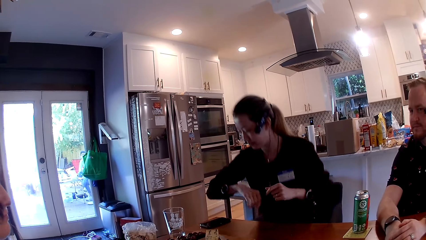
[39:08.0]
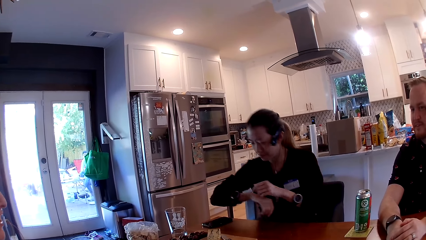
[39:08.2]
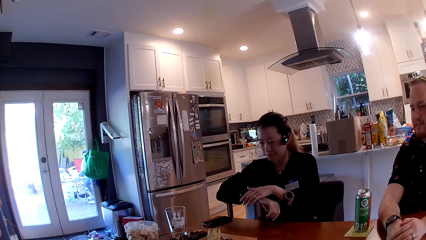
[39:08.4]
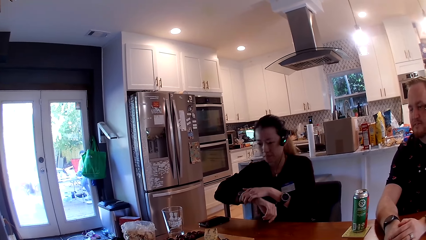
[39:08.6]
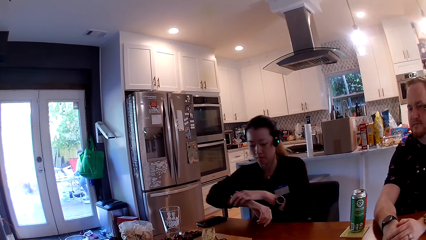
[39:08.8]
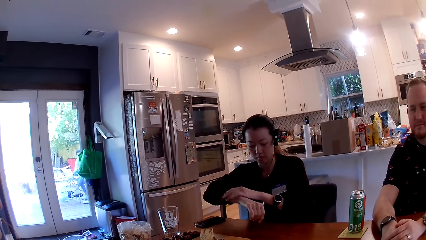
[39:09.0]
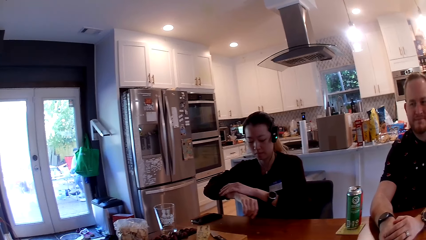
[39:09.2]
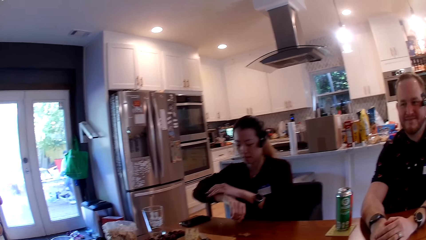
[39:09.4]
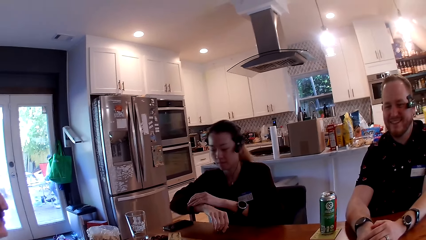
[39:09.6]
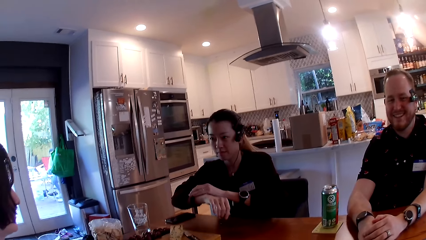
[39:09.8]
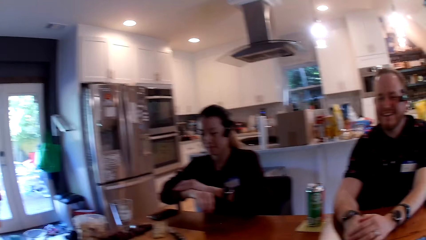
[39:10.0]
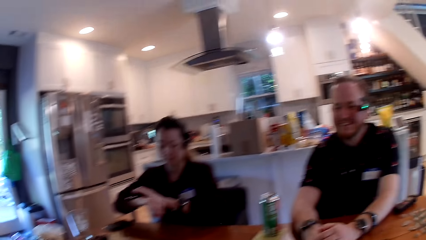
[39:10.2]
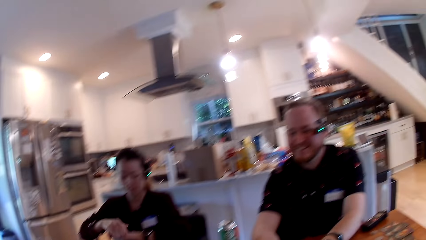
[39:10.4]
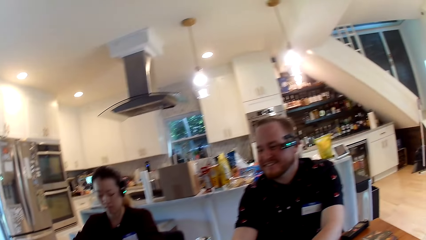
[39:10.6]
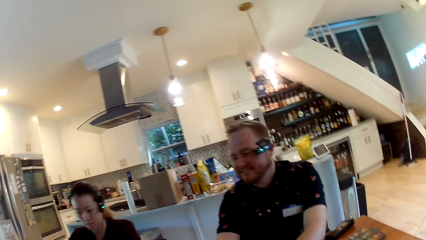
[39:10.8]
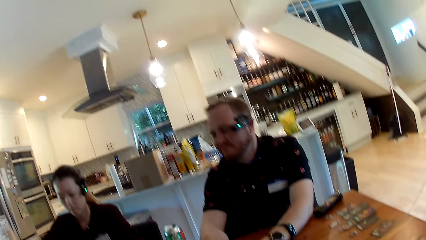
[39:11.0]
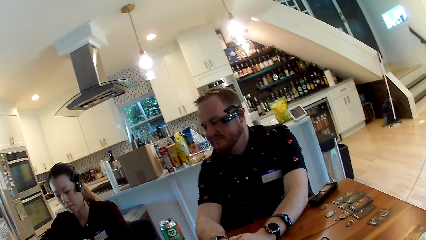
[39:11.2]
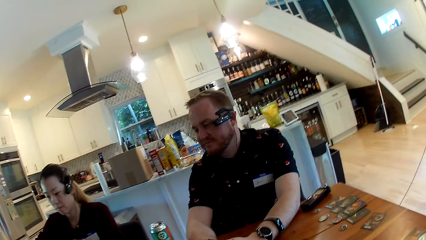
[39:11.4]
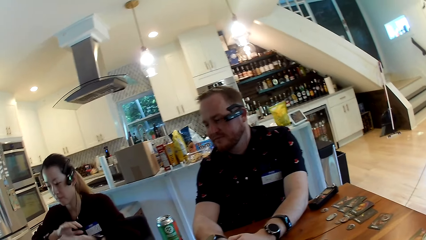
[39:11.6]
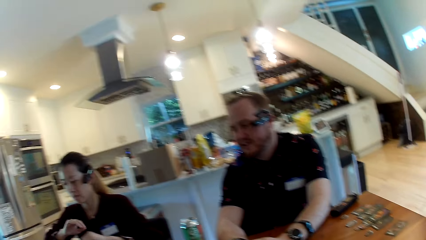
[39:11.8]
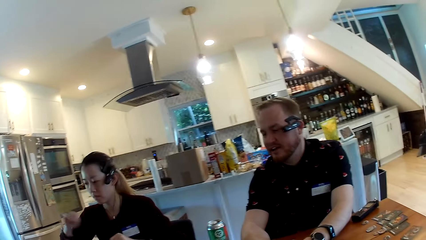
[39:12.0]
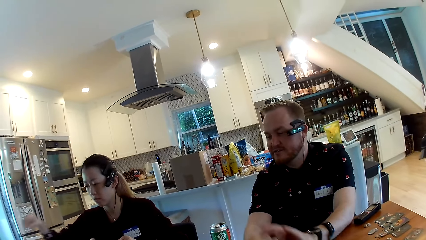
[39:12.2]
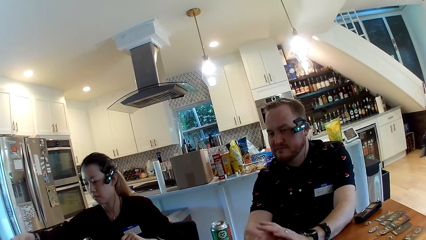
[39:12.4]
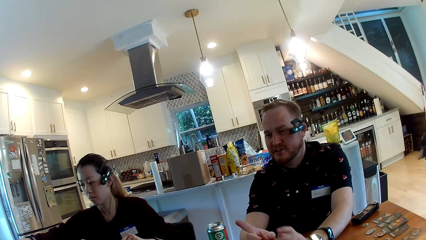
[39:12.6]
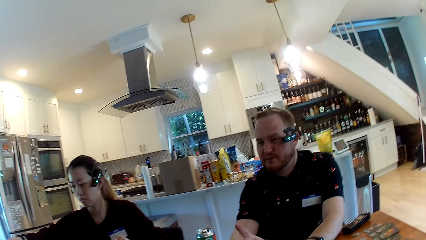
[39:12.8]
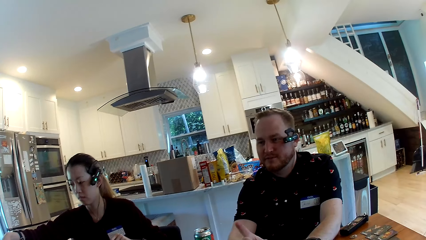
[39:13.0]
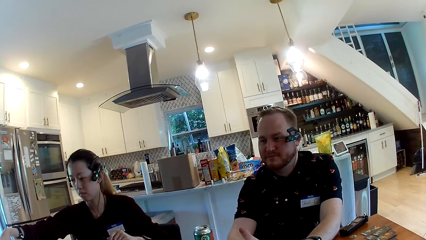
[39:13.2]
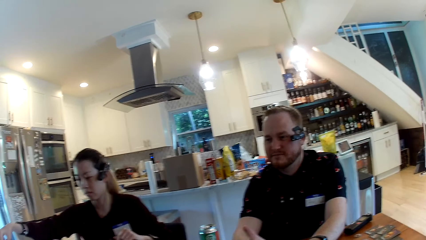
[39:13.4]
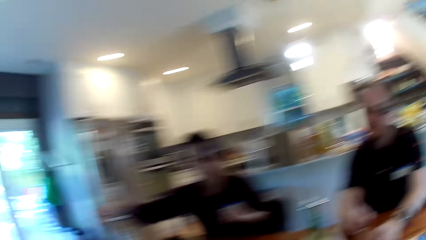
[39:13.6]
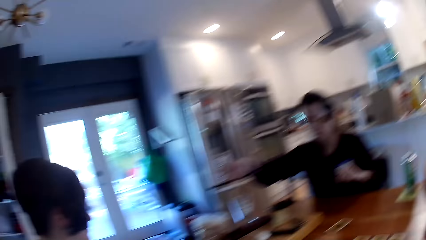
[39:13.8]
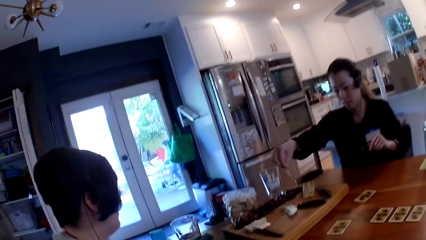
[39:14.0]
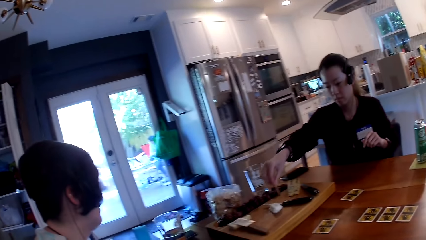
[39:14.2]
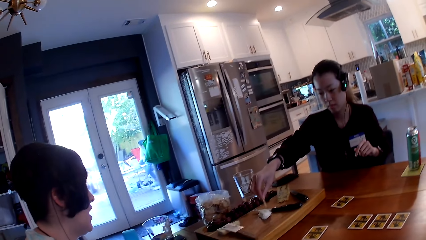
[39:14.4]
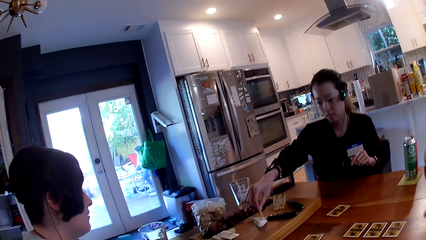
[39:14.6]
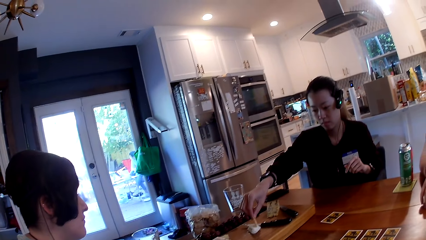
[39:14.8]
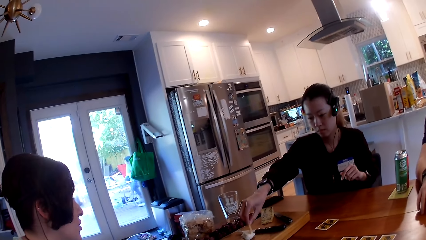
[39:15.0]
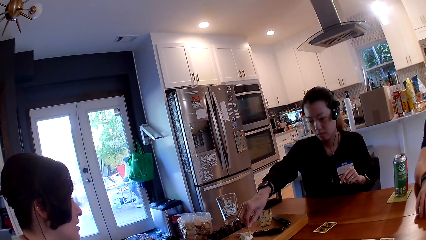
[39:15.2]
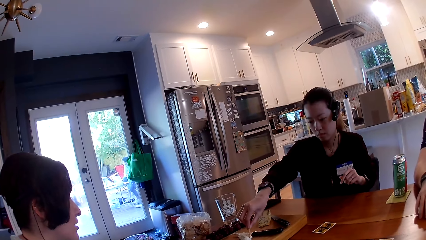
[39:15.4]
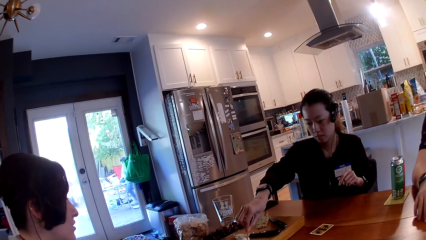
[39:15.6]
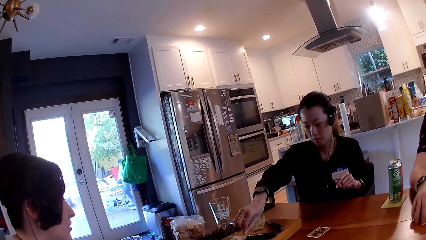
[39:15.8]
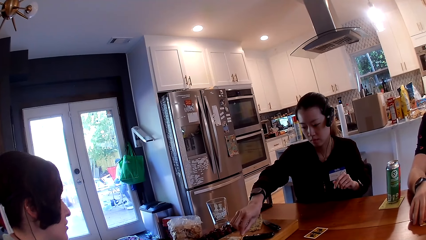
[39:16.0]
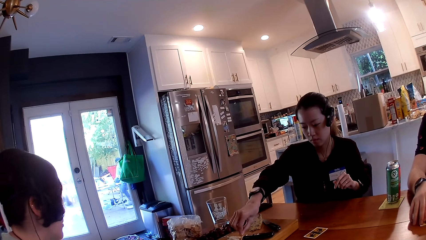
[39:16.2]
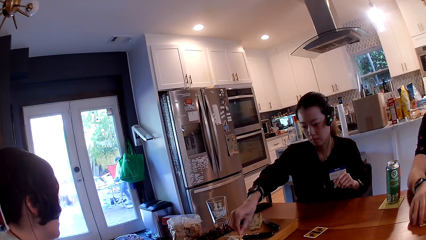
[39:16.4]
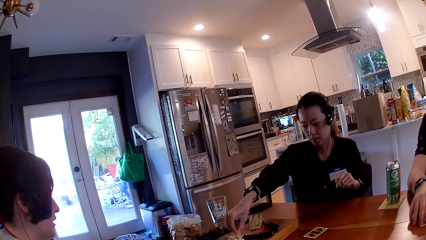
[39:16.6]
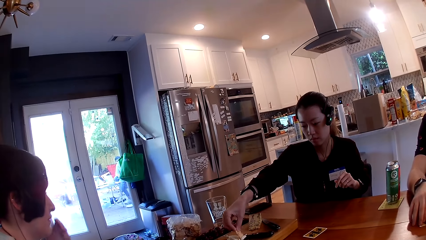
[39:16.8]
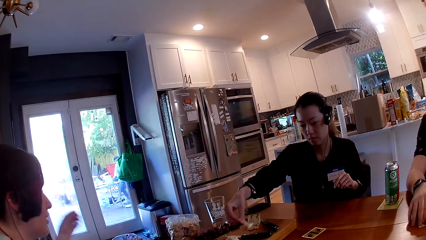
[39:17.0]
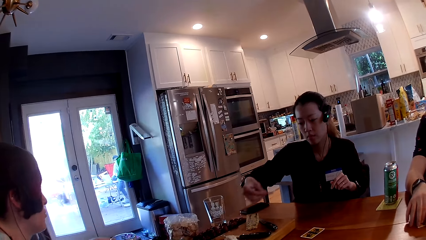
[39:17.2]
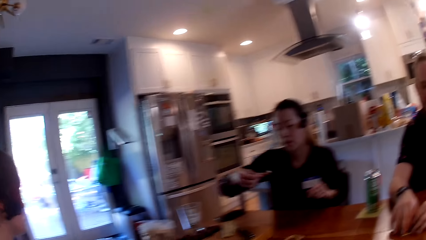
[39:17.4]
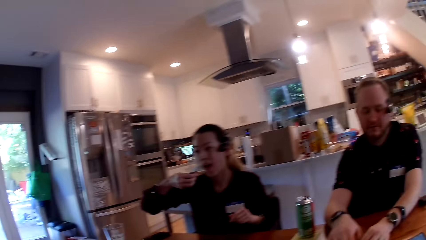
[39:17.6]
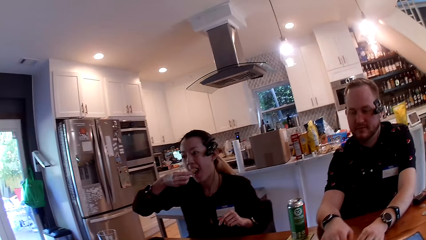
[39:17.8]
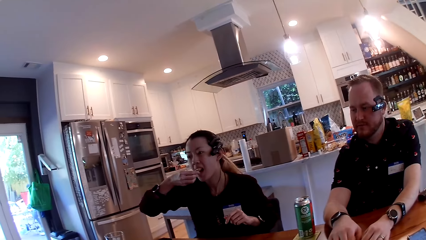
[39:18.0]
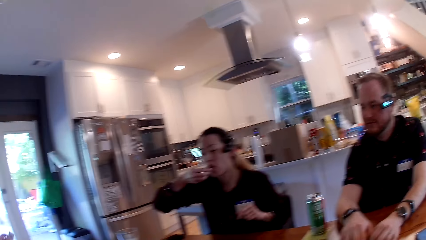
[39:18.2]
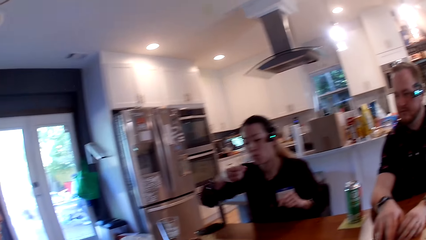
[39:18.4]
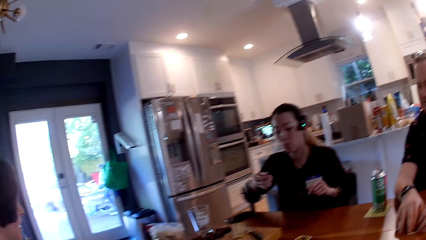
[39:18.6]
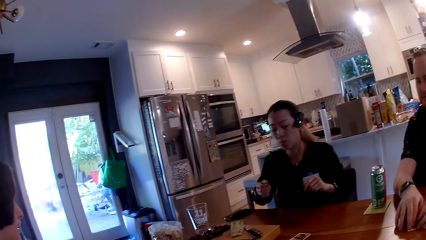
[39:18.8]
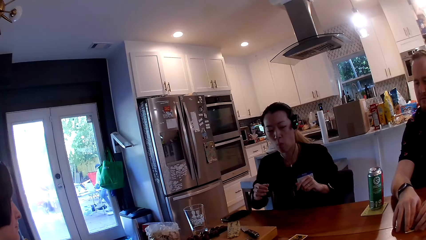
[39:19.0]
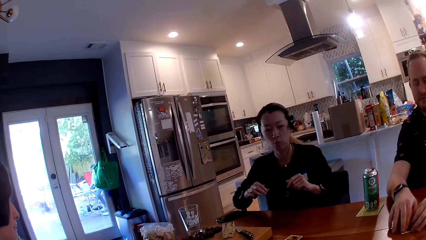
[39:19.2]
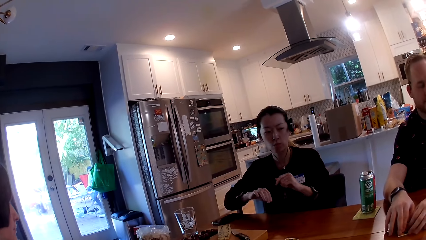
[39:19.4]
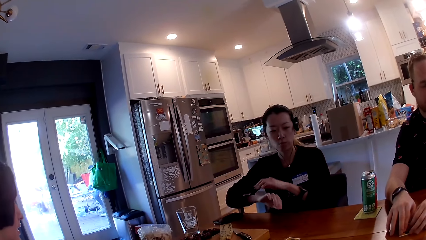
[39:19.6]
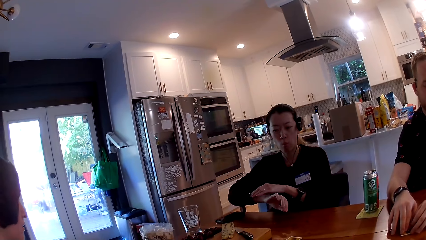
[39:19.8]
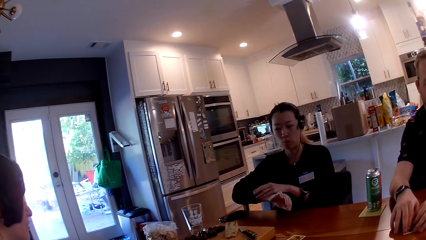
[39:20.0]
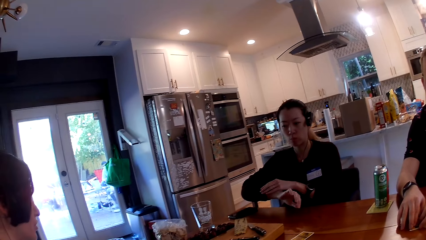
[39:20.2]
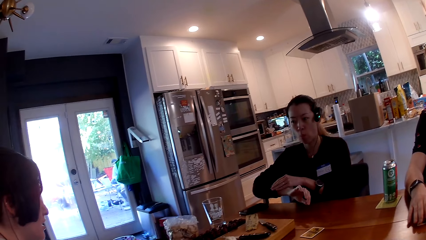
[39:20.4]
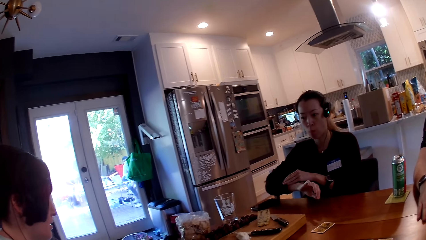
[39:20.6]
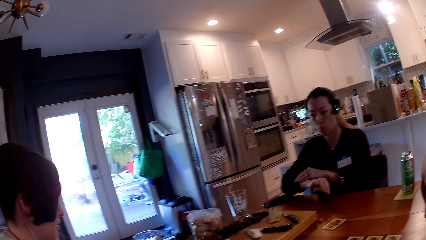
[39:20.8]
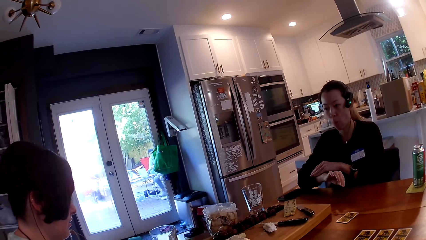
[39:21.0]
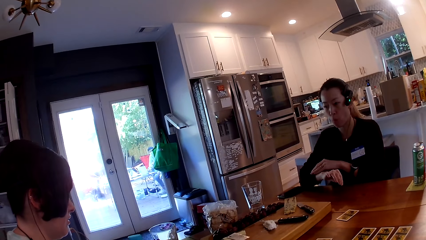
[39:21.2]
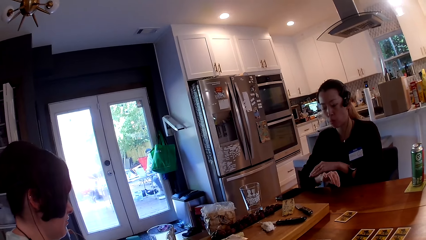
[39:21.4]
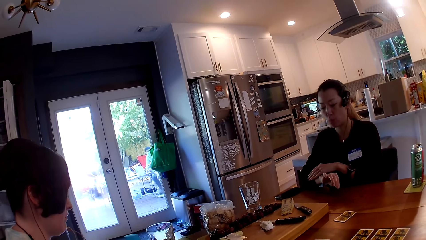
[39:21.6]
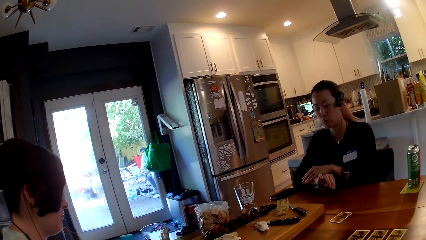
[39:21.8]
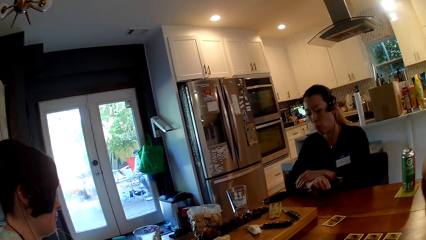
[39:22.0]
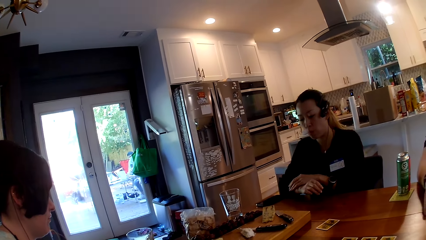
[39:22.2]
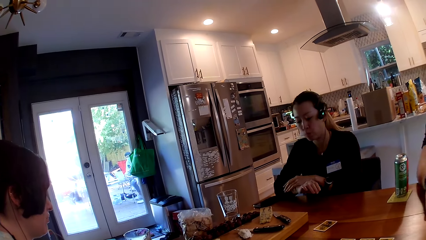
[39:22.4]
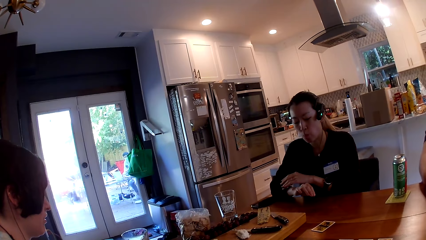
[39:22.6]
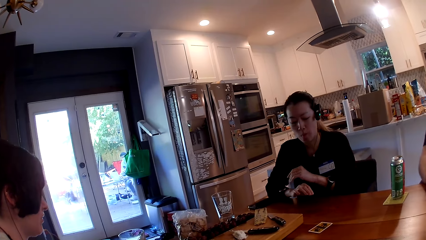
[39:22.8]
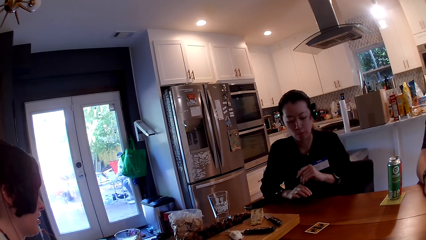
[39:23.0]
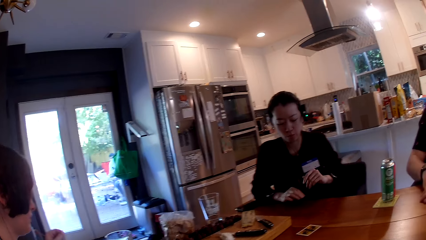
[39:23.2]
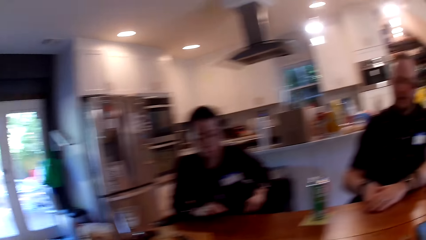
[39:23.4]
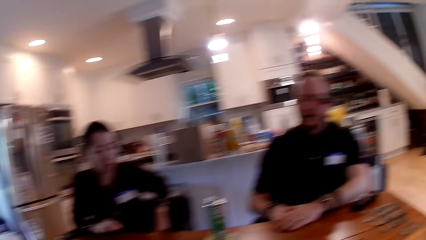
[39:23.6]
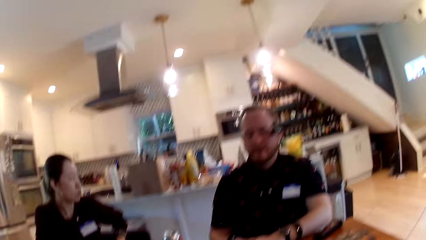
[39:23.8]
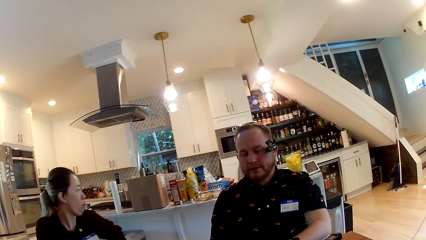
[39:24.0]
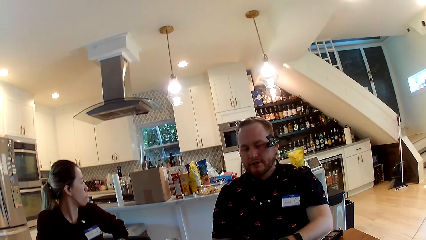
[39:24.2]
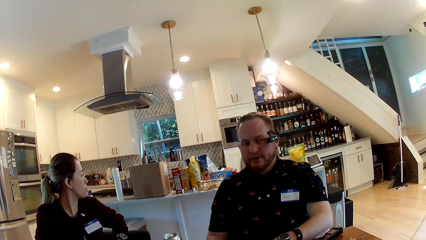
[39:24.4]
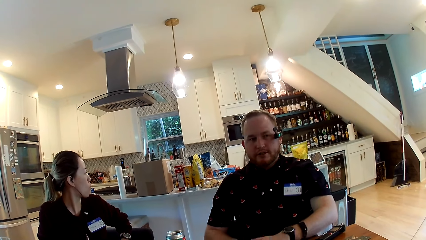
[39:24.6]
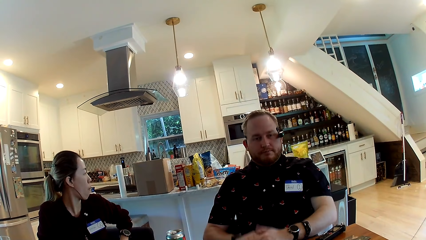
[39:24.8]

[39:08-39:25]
The woman sits down on the chair. The woman takes cheese from the tray in her right hand. The camera wearer converses with friends and looks around. The woman eats the chip with her right hand.
